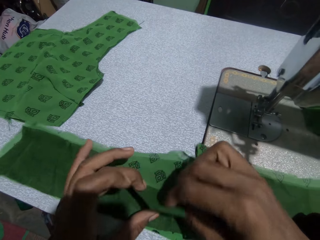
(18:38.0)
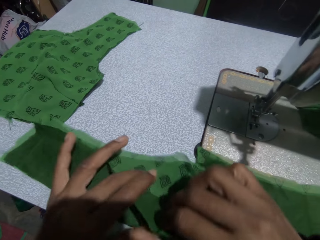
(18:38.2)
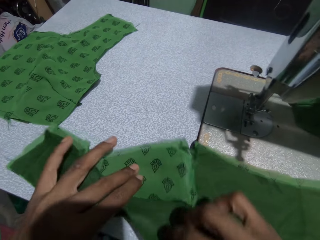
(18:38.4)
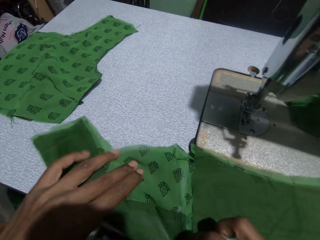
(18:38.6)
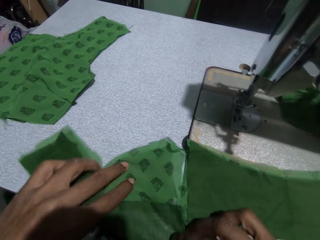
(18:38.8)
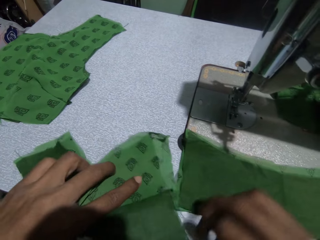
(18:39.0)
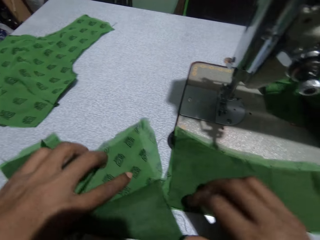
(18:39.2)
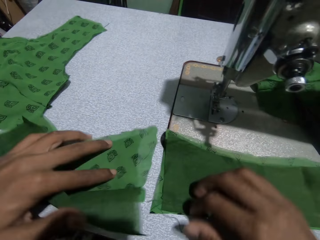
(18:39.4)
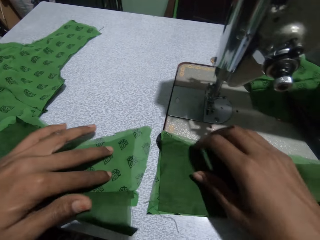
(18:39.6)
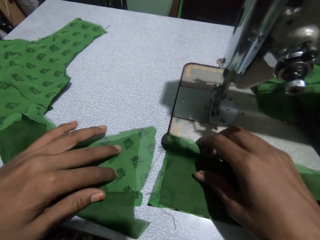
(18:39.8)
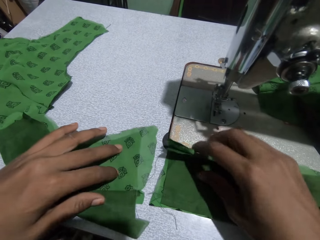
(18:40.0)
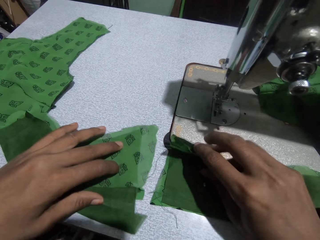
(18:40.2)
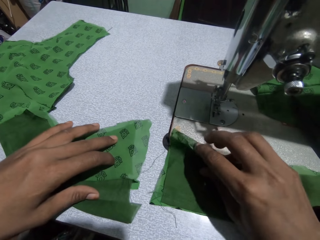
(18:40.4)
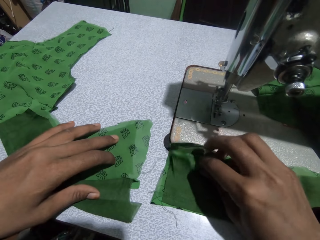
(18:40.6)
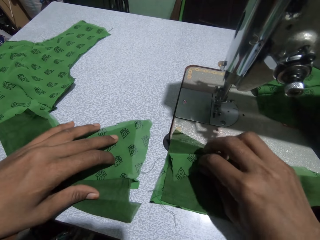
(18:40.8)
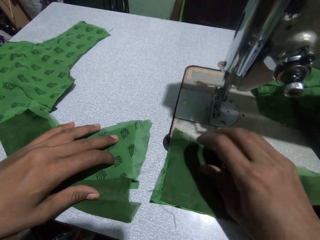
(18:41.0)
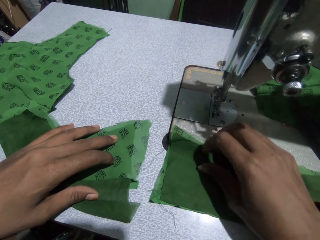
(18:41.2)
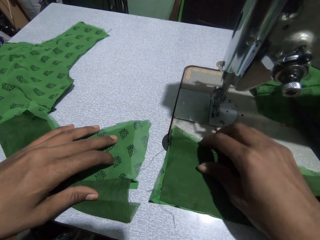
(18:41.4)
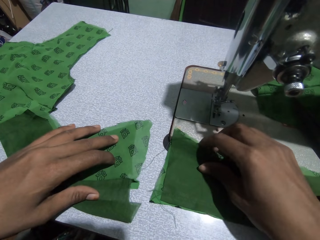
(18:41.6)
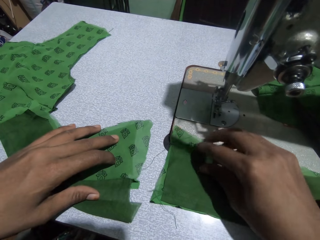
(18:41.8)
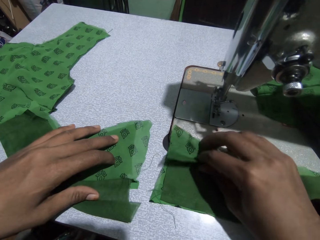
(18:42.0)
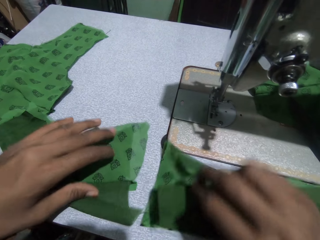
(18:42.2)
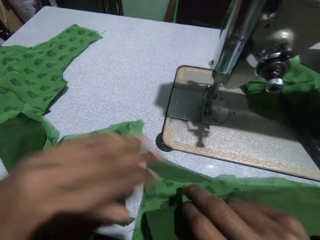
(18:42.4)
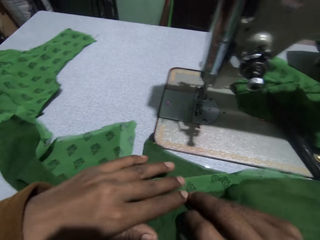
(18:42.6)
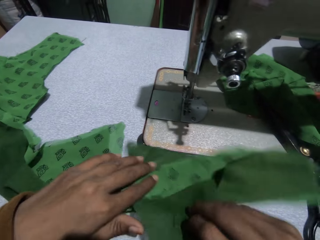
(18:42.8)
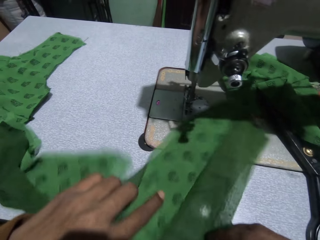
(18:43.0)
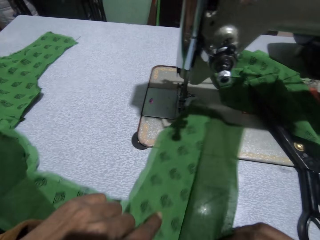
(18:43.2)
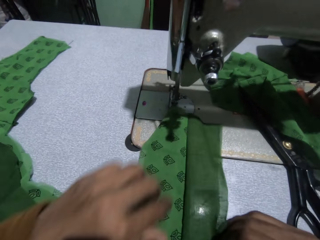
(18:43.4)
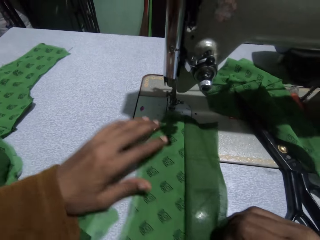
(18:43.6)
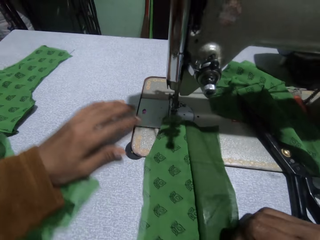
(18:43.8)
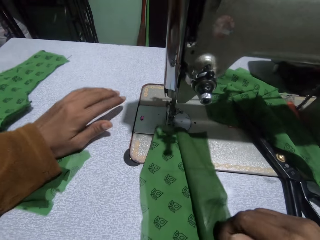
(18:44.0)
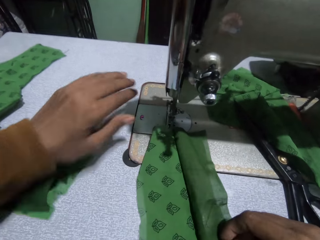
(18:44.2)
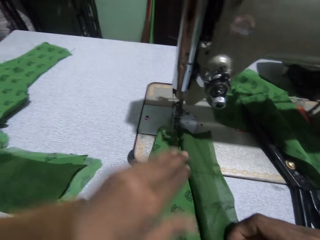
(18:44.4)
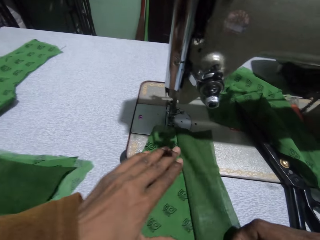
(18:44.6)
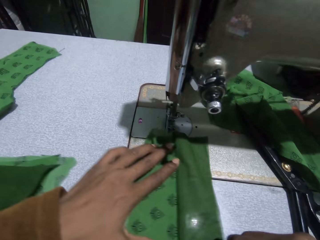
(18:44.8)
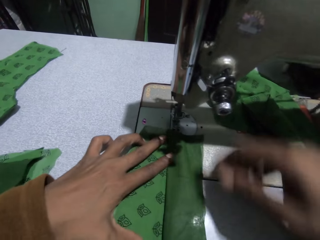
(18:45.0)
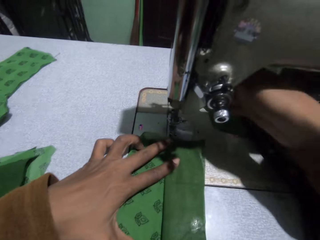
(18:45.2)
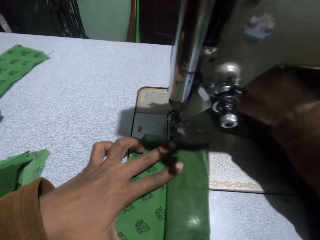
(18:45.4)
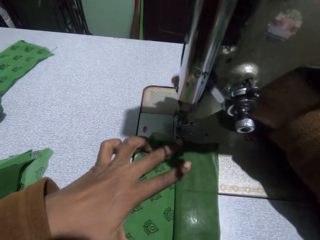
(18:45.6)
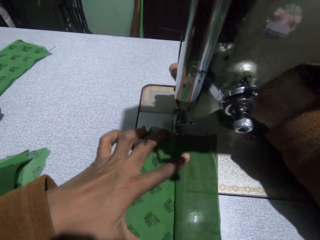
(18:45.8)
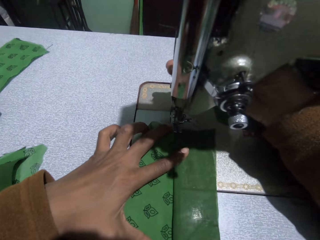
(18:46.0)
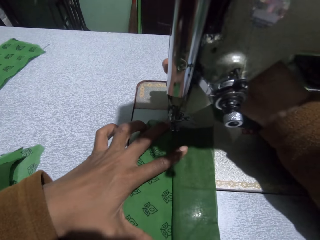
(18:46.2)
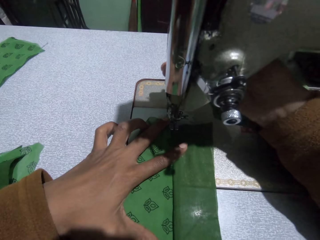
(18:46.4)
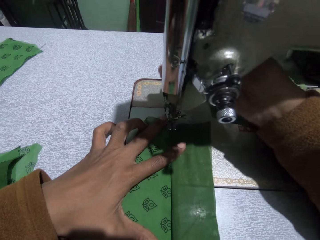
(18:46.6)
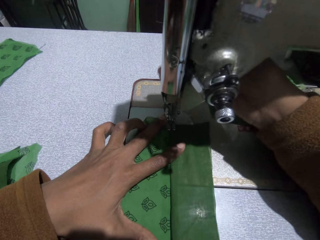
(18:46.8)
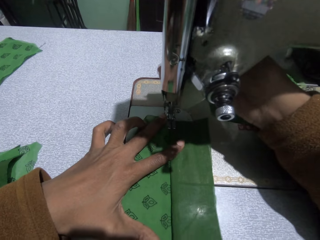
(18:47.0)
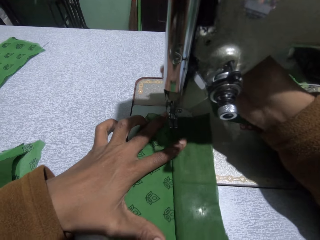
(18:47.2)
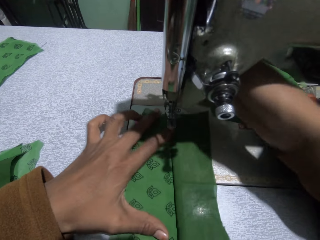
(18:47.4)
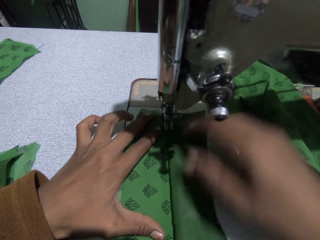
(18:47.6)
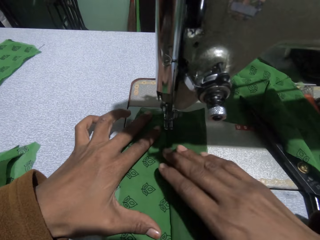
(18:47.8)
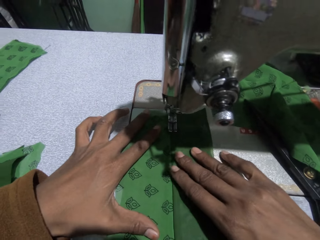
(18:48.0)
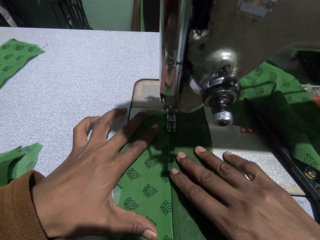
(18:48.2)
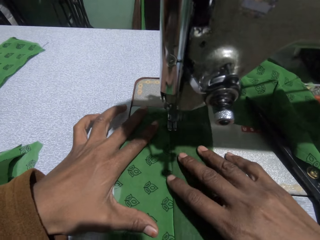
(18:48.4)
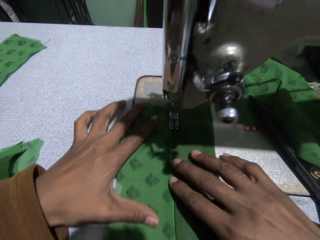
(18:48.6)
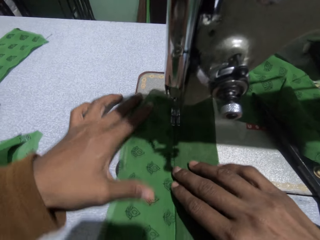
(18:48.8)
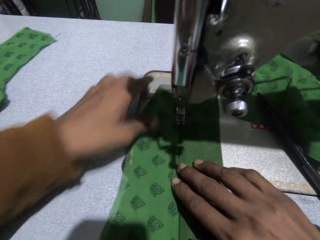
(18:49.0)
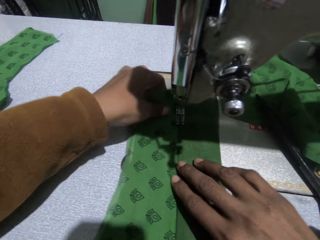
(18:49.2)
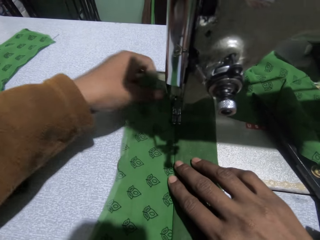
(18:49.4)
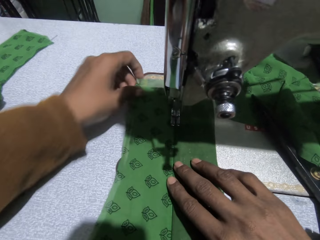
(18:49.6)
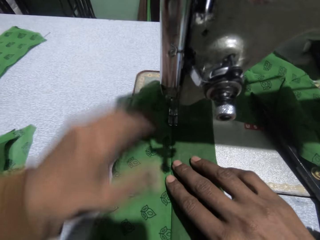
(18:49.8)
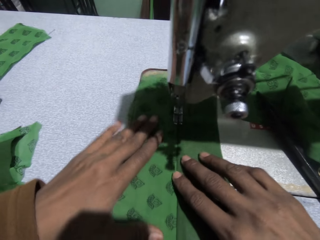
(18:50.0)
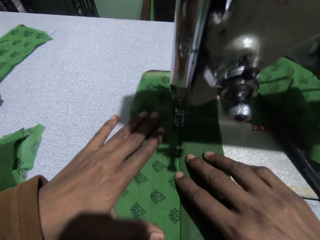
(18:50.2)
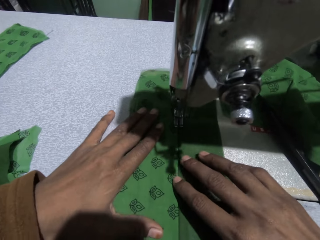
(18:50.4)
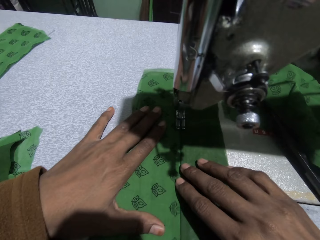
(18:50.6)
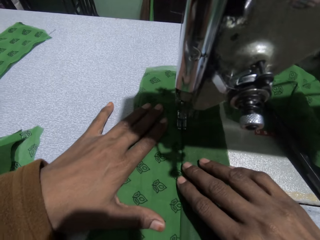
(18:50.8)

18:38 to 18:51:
The camera wearer flips the cloth. They pick up the fabric. They flip the cloth. They examine the fabric. They position the cloth on the sewing machine. They sew the cloth. They knit the fabric.

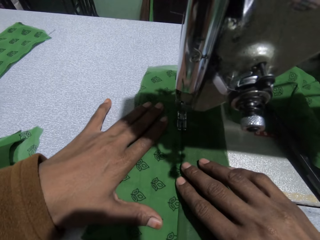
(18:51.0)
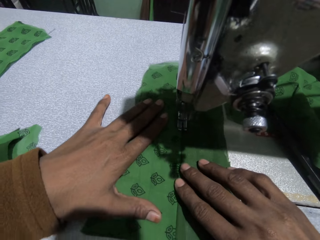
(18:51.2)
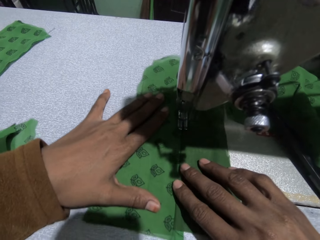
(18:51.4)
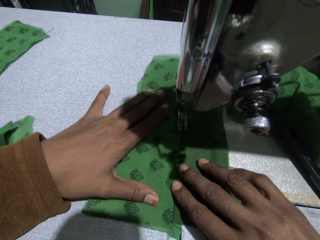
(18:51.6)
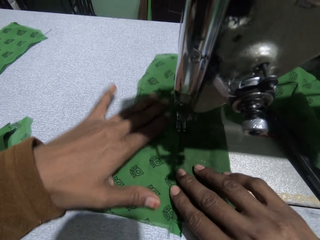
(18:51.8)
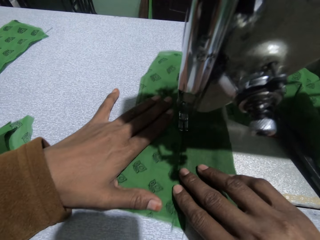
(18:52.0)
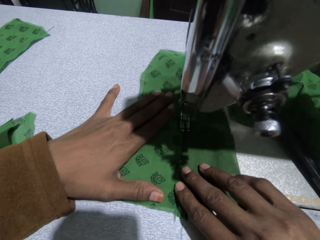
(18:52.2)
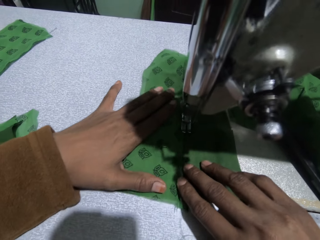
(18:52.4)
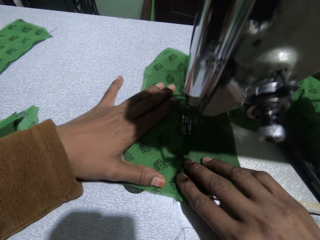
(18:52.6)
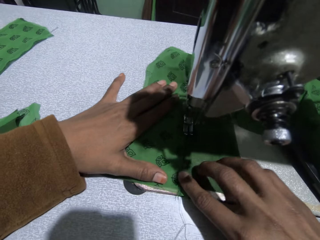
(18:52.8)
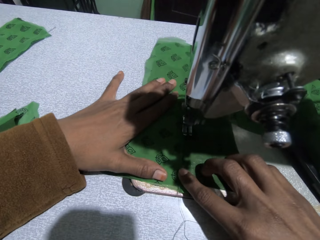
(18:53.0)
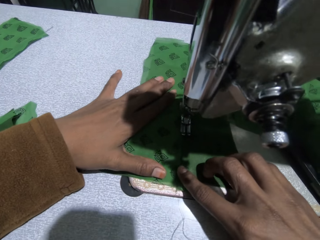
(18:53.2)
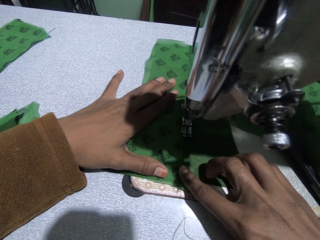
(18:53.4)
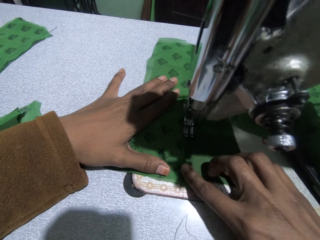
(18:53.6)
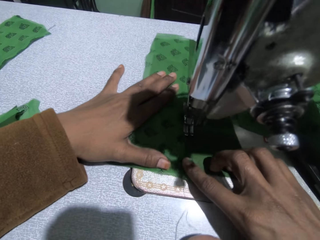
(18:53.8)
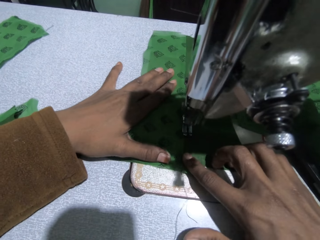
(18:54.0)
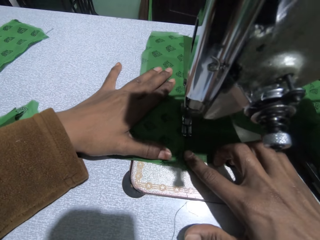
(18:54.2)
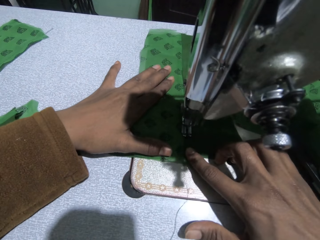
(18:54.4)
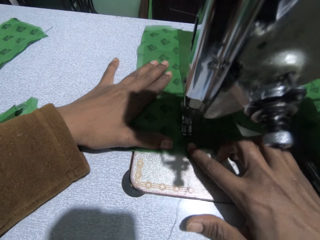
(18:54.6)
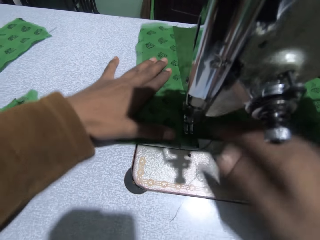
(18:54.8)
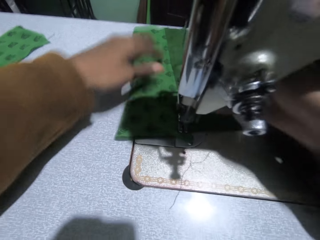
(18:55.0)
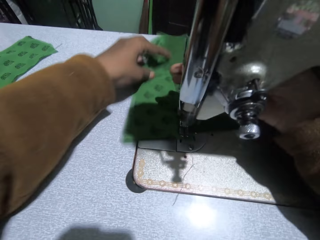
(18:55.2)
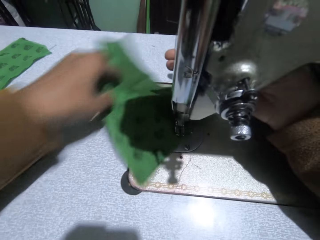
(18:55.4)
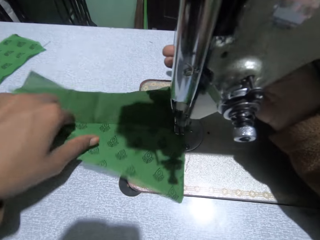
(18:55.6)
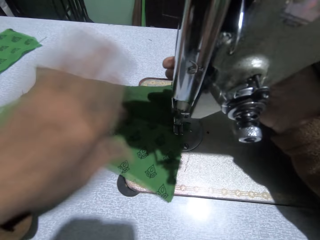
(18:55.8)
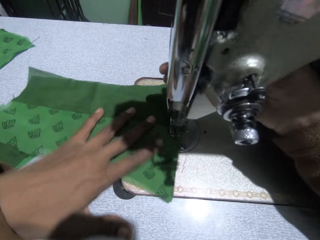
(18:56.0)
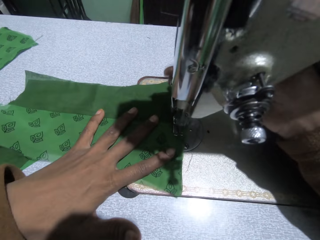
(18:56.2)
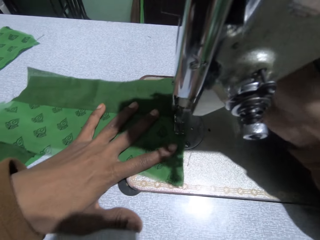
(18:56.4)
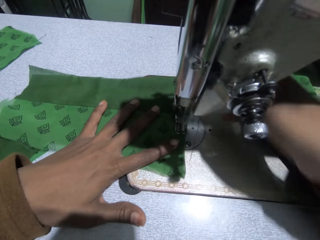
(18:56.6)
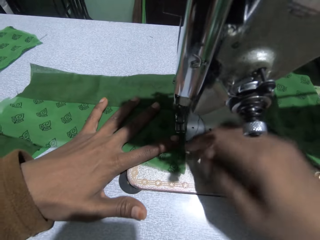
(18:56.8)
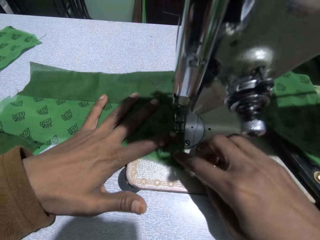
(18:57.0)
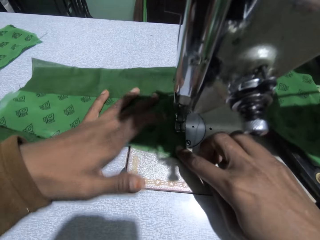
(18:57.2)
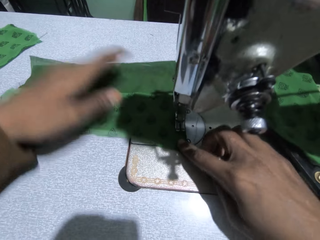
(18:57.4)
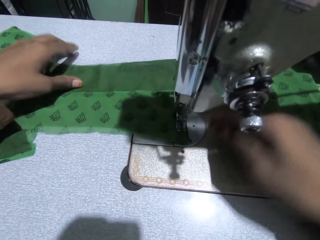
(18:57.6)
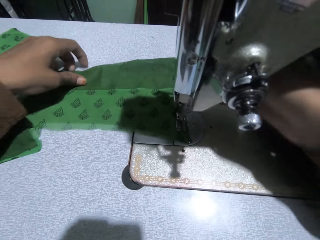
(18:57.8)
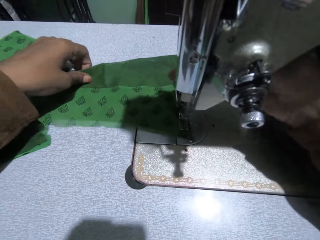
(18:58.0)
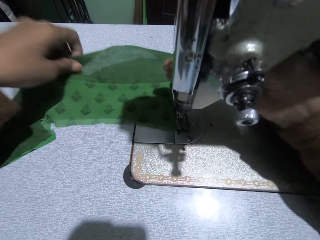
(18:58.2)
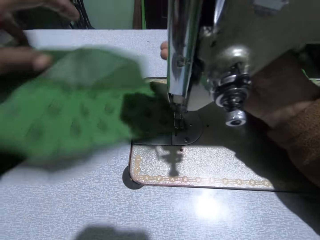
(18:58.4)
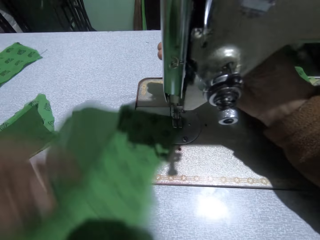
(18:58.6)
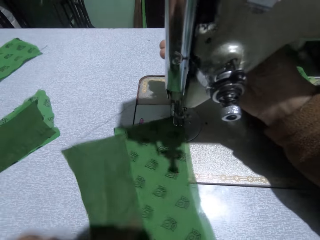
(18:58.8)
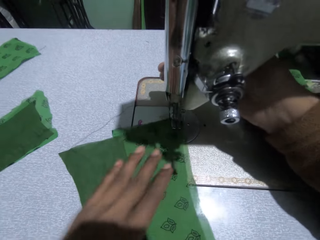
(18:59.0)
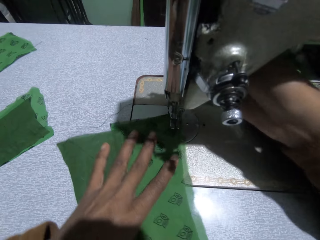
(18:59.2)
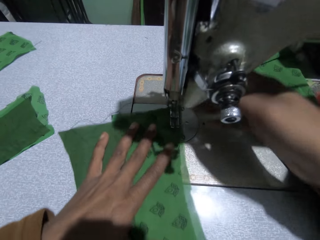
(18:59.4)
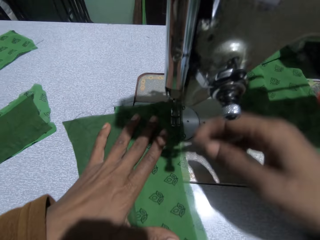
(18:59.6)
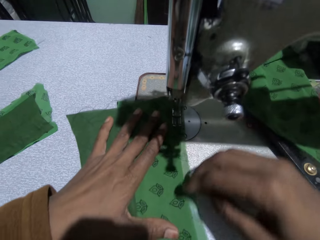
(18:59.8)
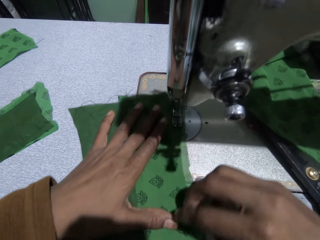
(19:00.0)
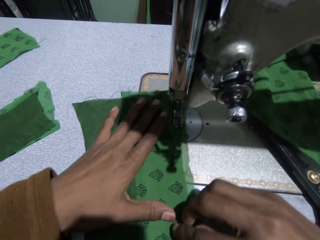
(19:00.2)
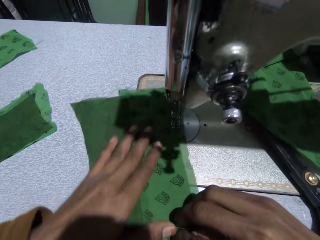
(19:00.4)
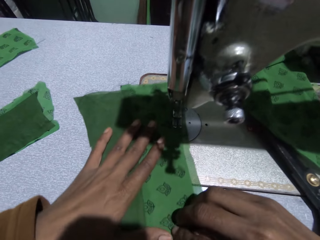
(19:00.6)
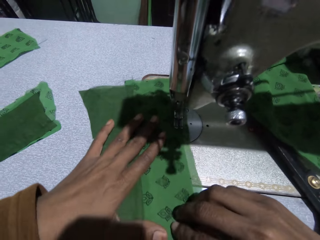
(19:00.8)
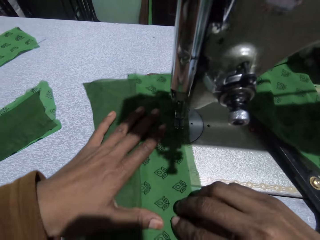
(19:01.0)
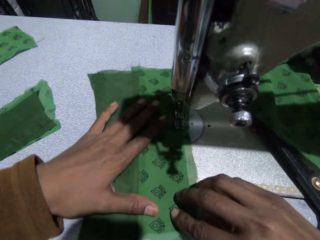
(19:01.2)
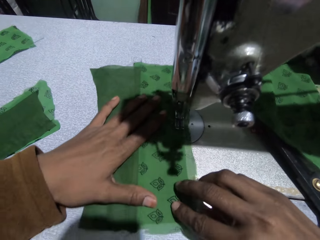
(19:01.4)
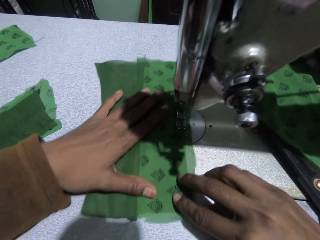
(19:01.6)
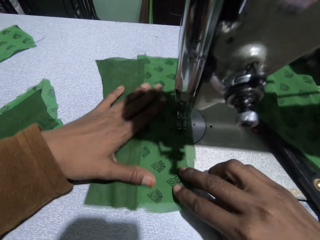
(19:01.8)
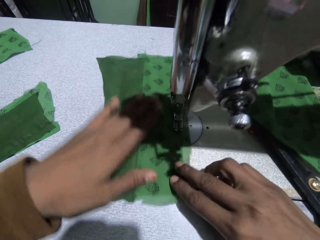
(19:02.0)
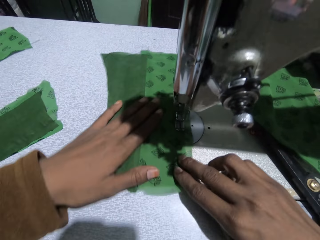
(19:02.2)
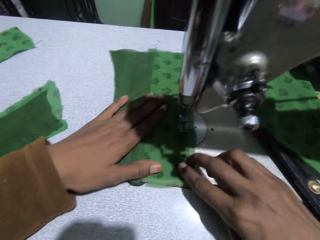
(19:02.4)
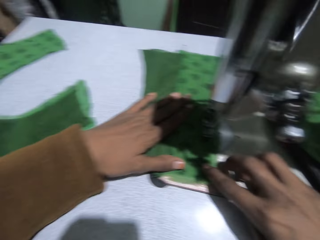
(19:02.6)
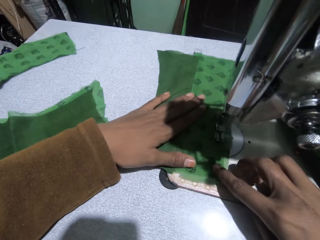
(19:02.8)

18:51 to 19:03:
The camera wearer turns the cloth. They sew the cloth. They turn the cloth. They sew the cloth.
